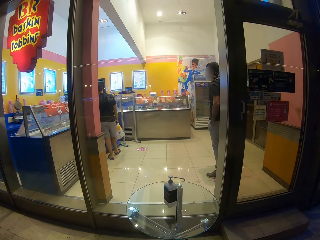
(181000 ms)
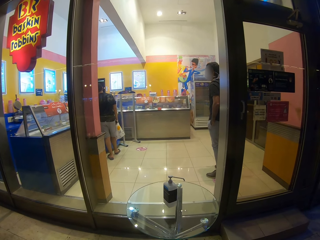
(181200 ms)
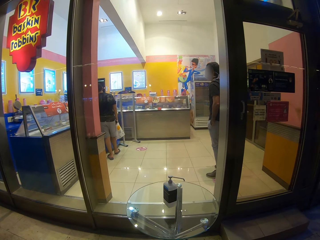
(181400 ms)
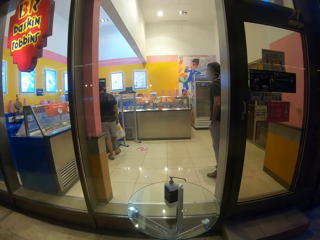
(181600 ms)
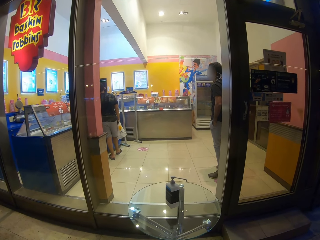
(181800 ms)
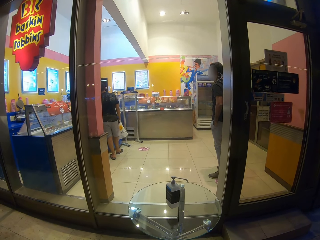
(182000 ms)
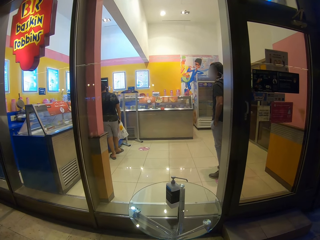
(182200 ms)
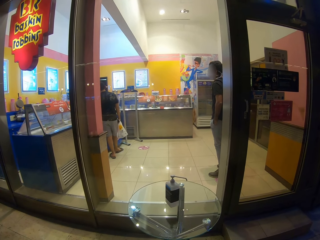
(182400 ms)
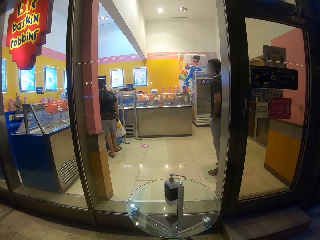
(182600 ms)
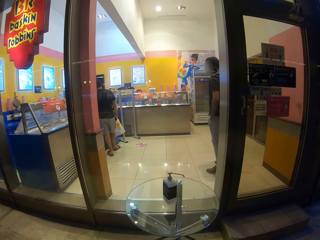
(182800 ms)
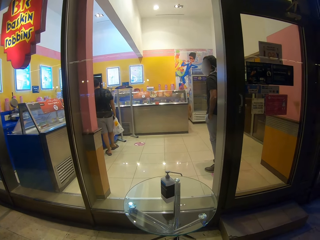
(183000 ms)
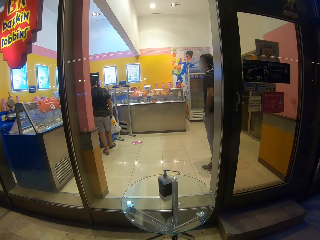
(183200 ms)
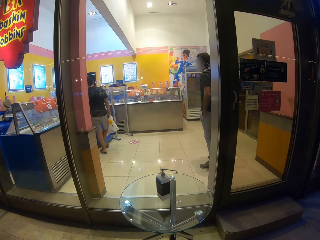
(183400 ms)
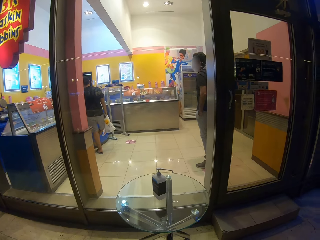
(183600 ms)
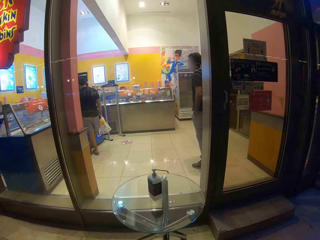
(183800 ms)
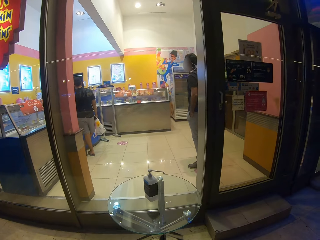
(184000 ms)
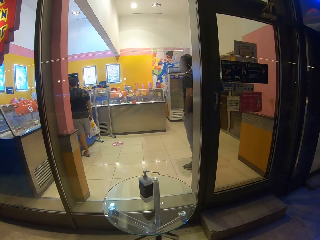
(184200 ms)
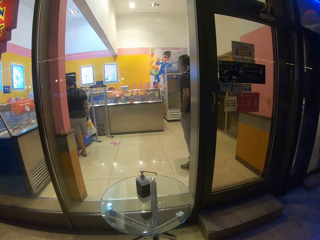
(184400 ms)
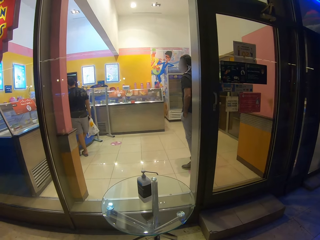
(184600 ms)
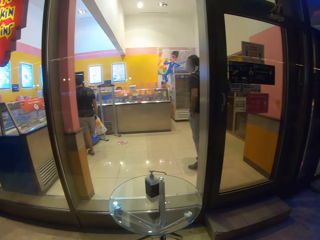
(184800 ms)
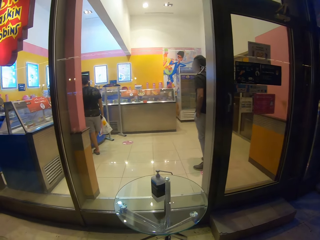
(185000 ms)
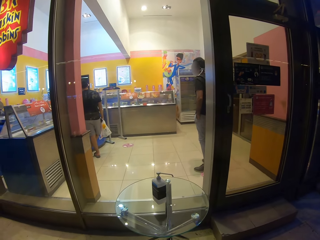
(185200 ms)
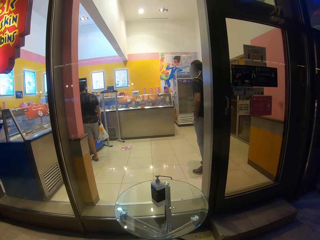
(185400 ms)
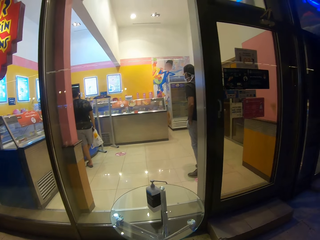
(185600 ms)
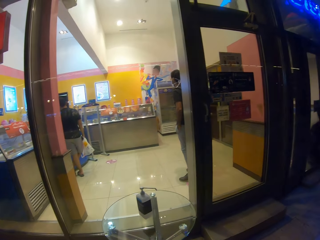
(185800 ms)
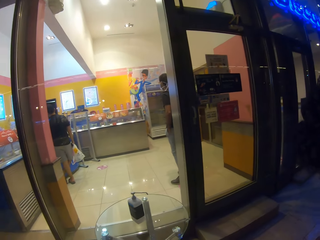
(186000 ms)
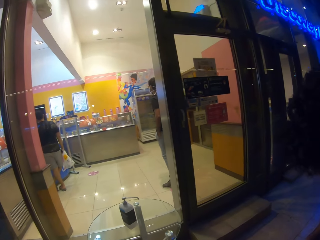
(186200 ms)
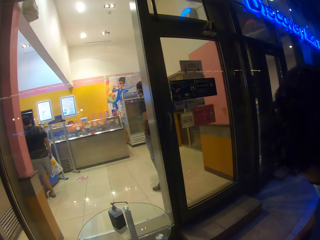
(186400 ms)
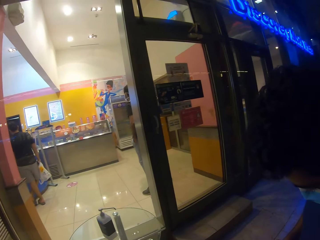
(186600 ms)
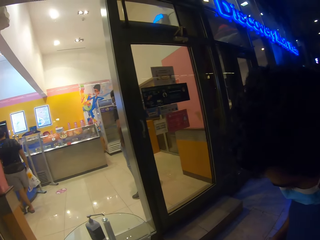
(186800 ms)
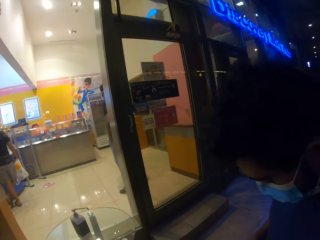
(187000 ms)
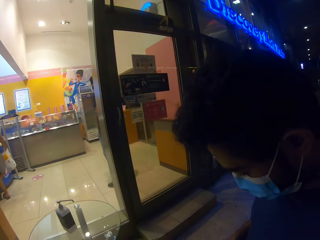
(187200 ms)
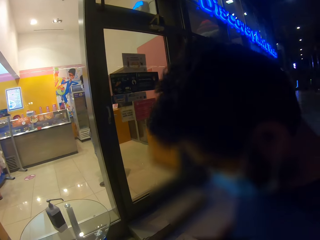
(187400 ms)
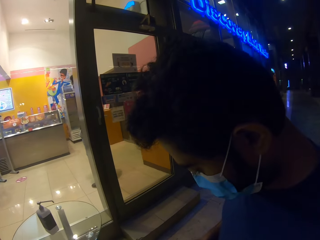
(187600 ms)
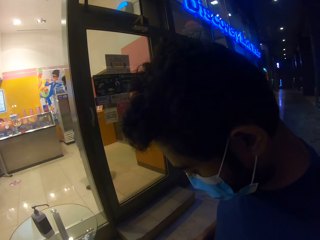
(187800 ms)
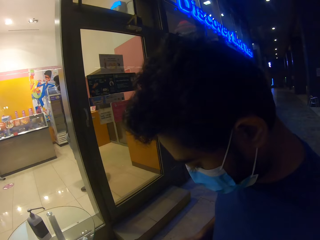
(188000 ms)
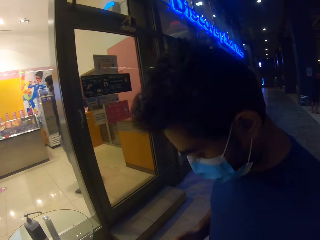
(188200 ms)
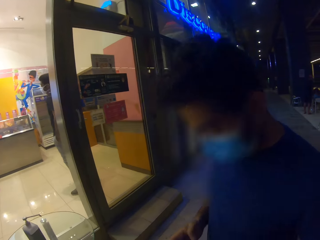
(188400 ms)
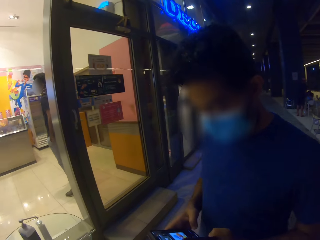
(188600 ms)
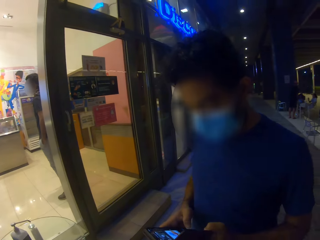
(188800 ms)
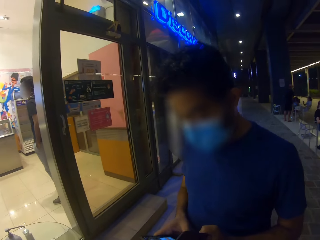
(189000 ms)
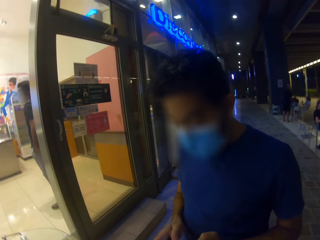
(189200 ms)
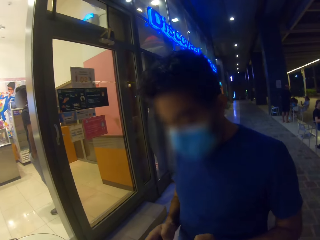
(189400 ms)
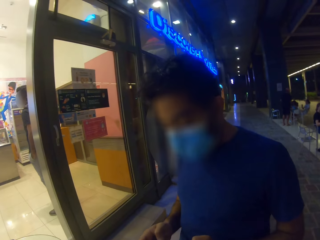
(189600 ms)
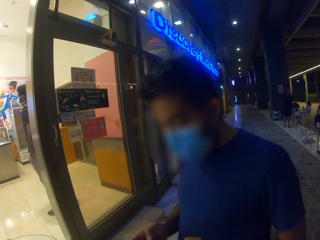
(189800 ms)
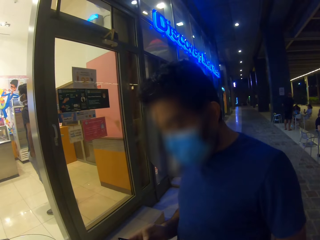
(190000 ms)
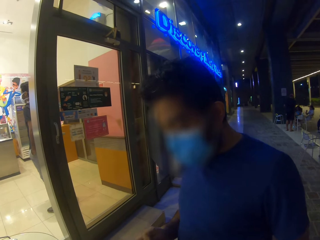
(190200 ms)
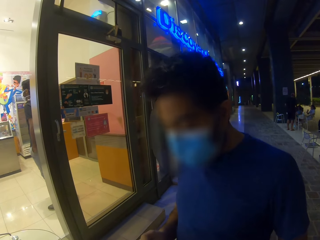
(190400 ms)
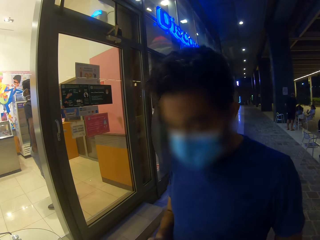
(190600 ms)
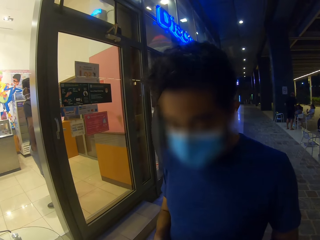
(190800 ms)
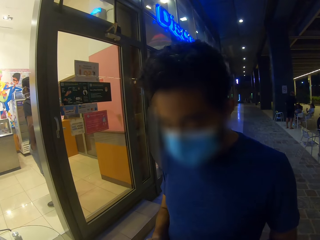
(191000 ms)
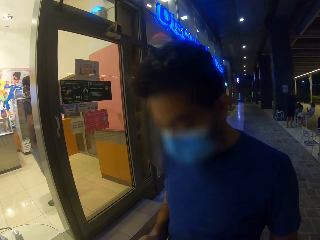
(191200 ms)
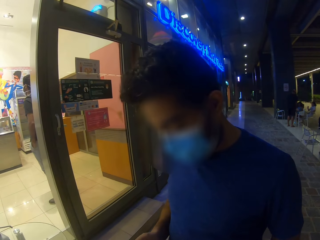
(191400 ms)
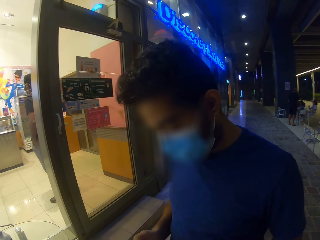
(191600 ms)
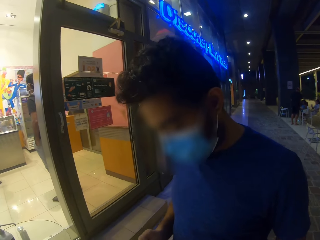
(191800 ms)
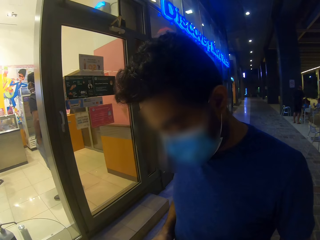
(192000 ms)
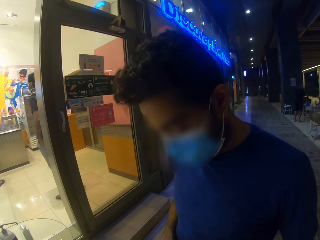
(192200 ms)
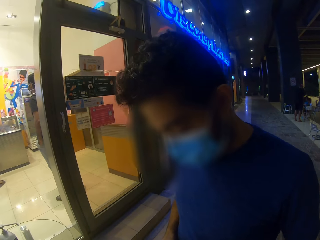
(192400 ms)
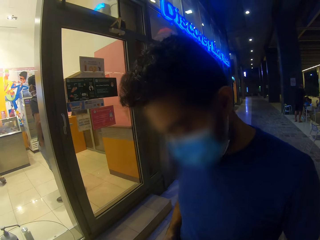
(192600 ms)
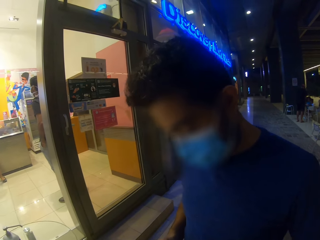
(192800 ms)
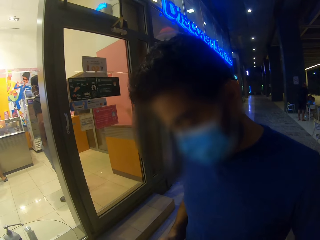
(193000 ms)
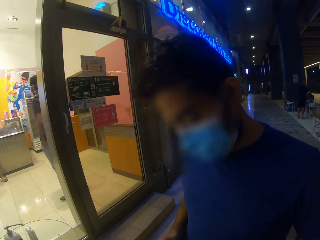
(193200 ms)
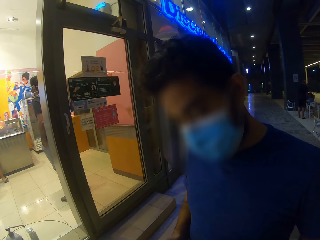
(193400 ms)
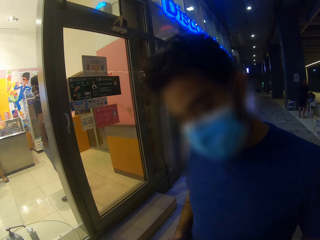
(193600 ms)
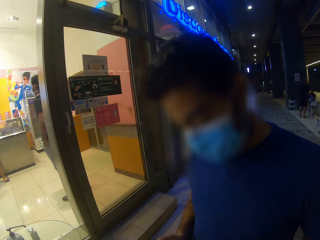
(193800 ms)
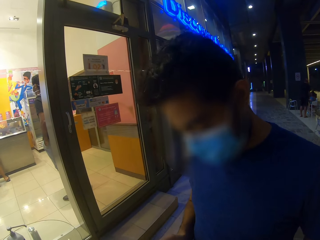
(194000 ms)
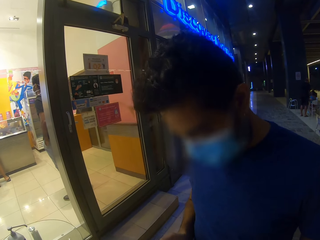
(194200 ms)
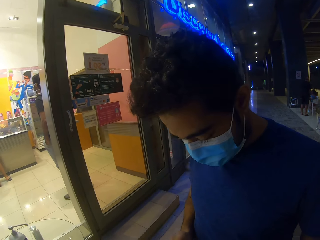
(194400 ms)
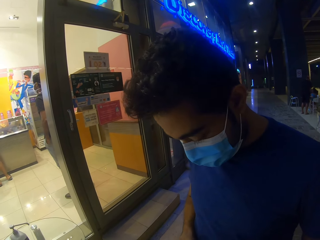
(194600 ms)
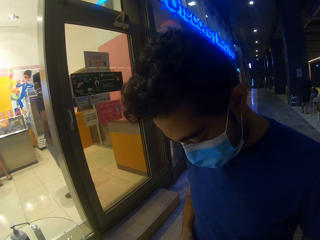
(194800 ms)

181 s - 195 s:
The camera wearer looks at a man. They dialogue with the man. The man scrolls through a cellphone. The man shakes his head. The camera wearer dialogues with the man.

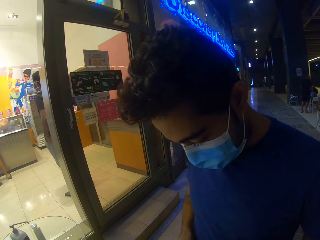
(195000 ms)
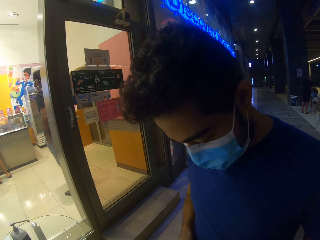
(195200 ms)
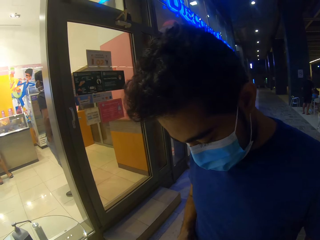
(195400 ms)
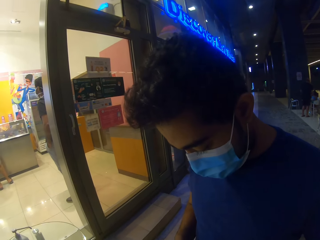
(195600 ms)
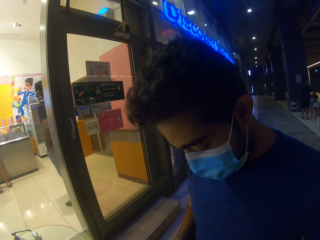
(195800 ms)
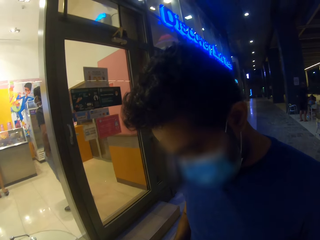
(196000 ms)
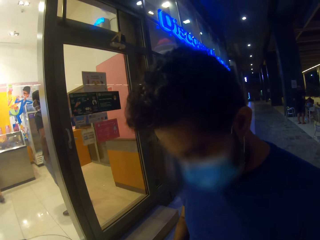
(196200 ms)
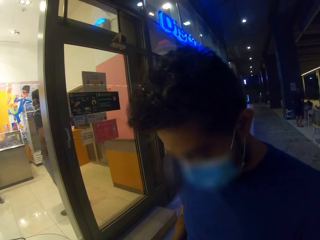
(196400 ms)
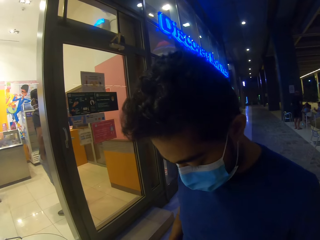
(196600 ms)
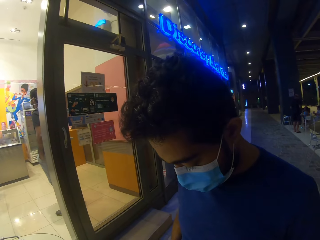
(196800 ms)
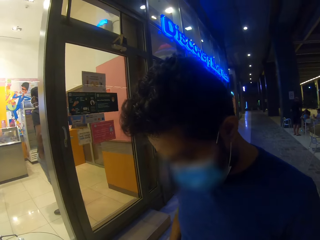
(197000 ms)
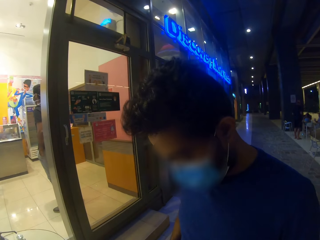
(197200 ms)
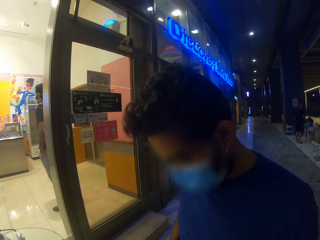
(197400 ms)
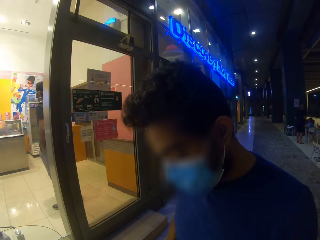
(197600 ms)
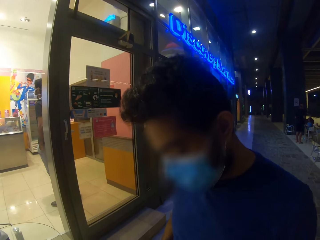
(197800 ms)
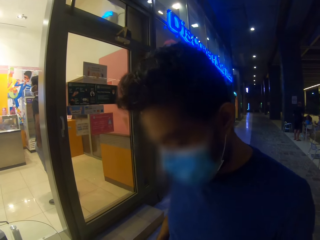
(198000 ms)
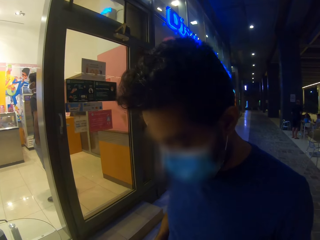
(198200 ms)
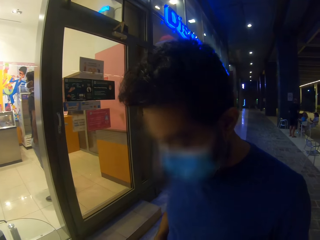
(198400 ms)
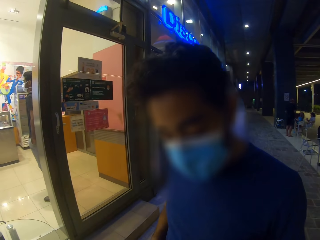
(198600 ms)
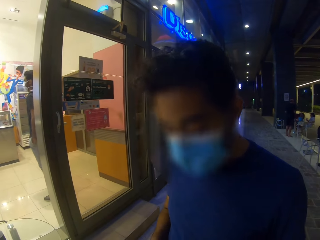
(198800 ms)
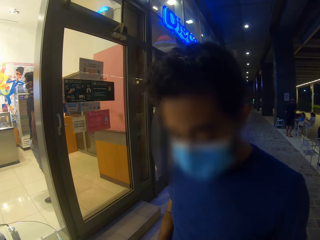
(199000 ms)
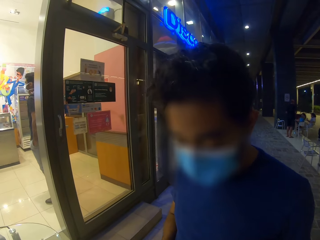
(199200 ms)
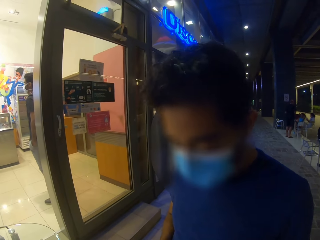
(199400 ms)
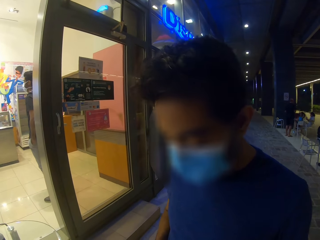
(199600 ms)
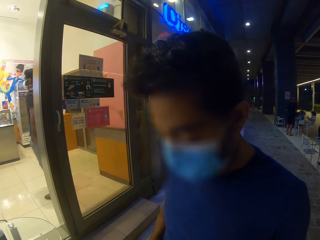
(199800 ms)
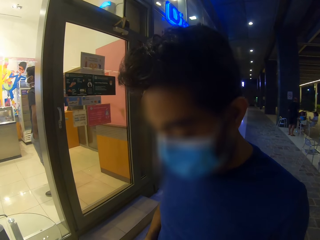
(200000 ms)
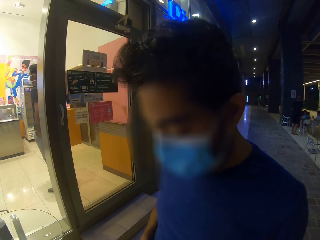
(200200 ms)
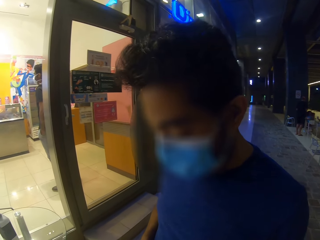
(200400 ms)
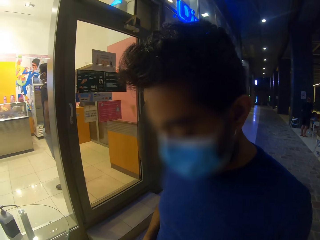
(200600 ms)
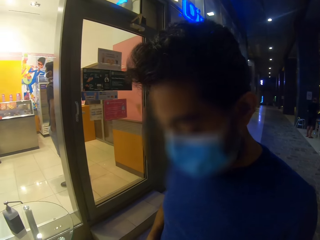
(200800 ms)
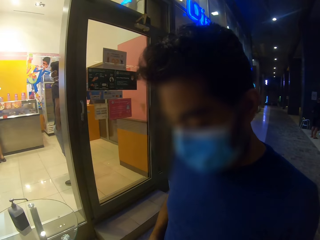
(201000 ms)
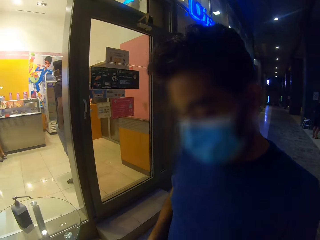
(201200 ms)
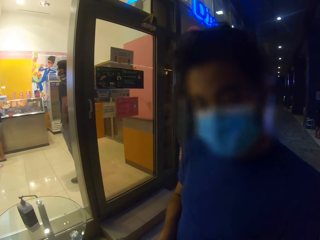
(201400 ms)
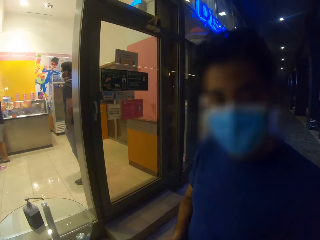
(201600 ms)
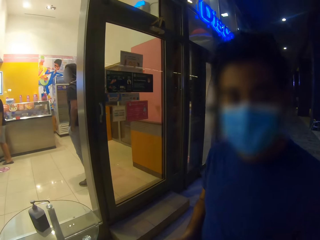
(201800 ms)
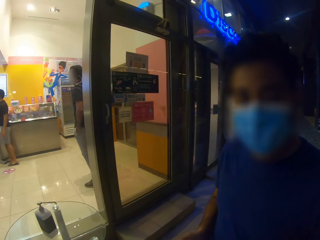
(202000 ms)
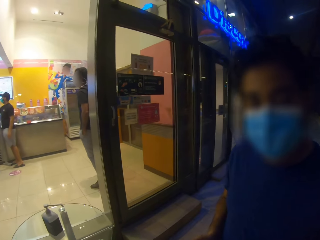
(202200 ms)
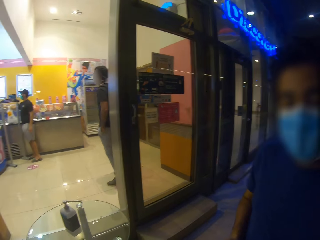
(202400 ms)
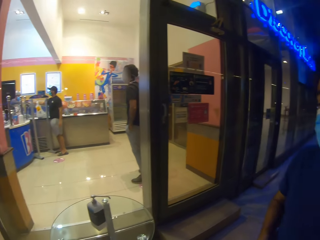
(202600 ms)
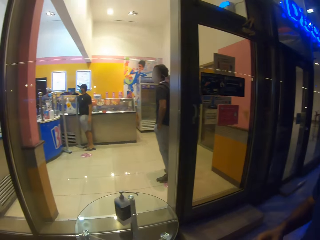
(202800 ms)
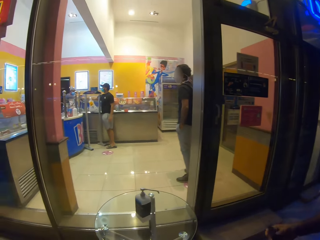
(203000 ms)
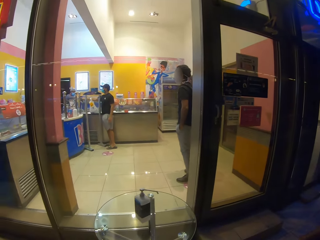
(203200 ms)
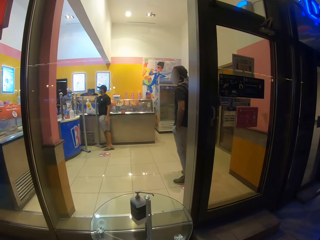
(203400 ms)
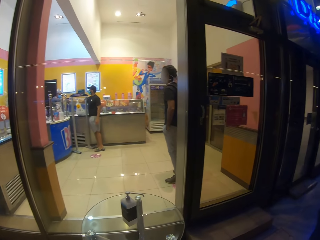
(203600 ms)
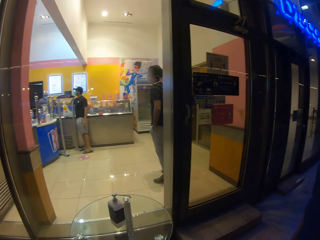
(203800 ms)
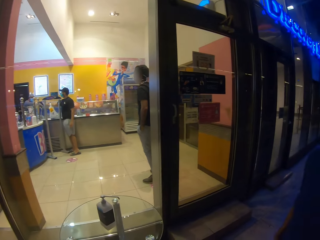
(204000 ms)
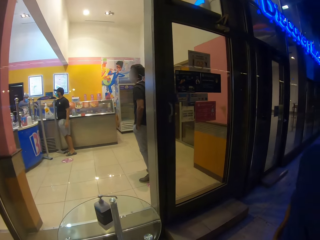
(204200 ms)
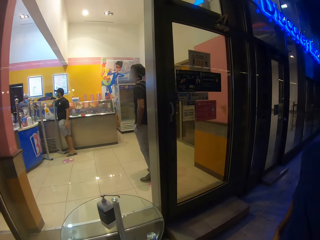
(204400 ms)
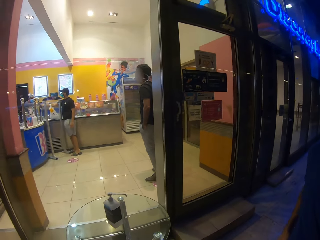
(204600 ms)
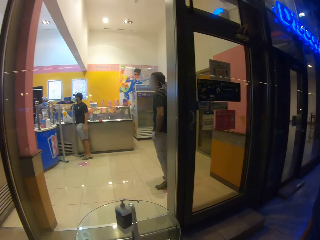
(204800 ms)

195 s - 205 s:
The camera wearer looks through the glass panel of the shop.
